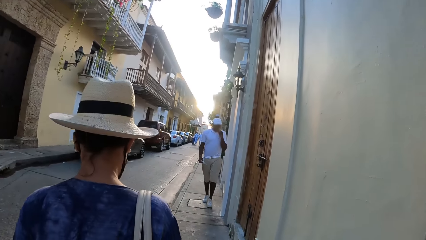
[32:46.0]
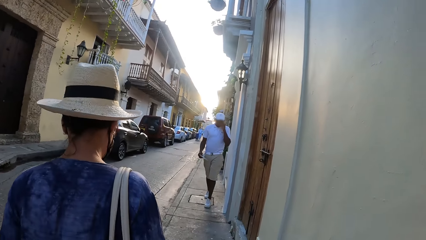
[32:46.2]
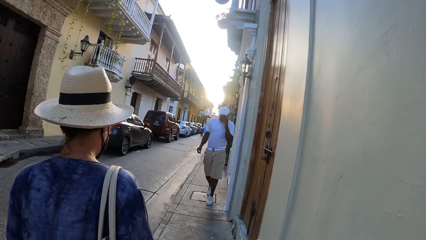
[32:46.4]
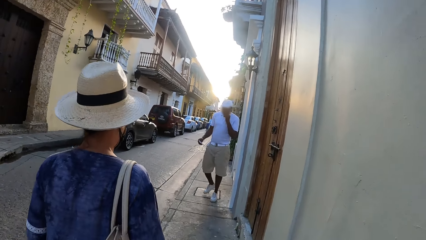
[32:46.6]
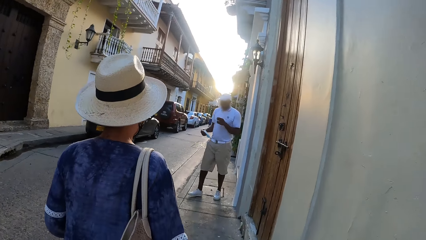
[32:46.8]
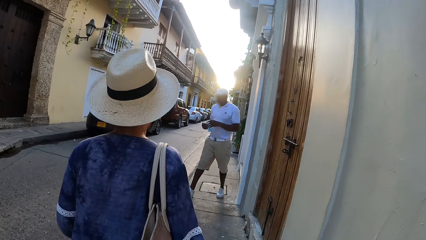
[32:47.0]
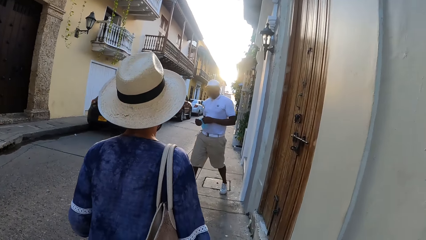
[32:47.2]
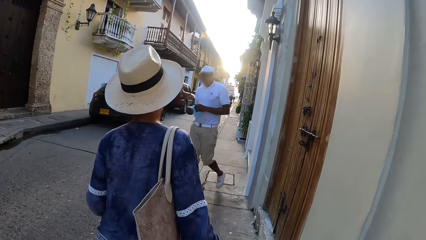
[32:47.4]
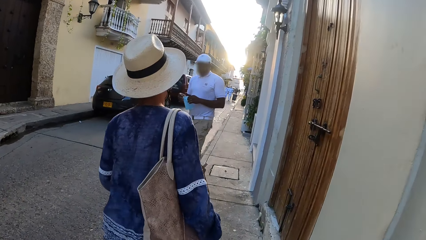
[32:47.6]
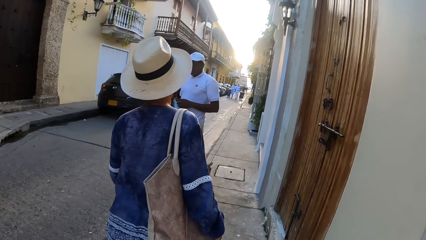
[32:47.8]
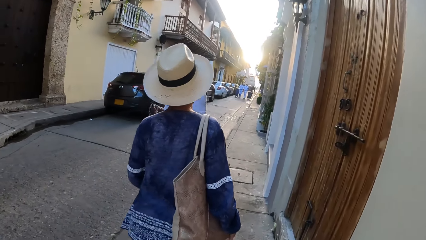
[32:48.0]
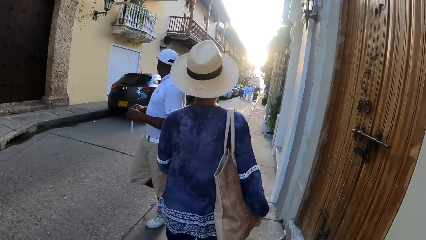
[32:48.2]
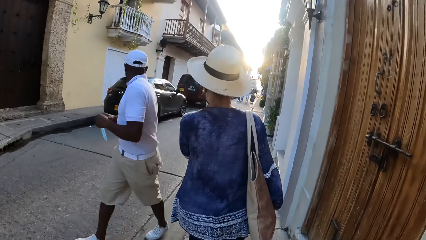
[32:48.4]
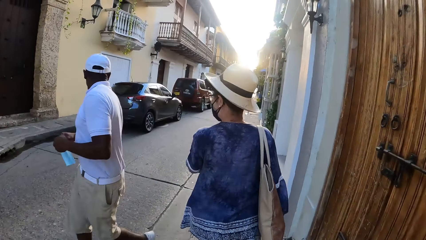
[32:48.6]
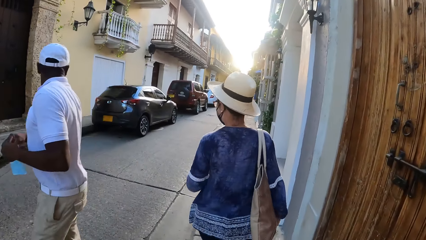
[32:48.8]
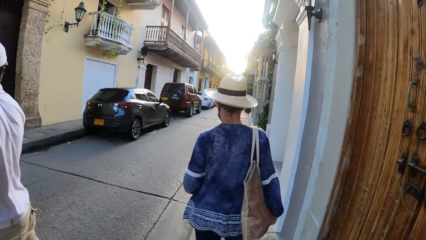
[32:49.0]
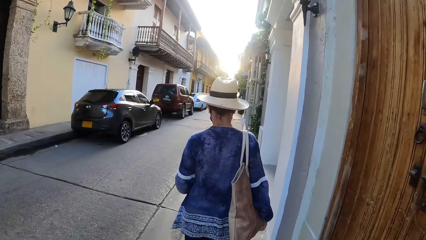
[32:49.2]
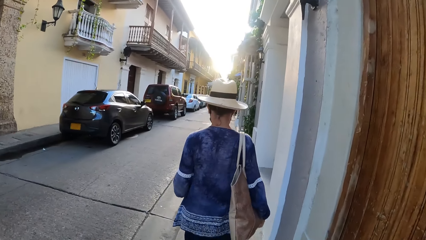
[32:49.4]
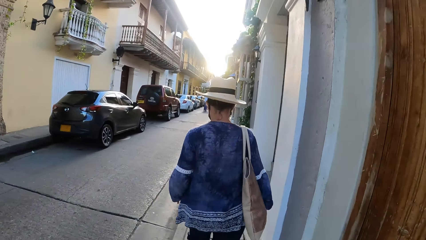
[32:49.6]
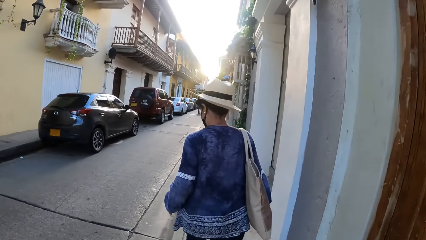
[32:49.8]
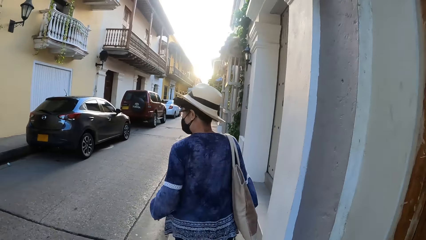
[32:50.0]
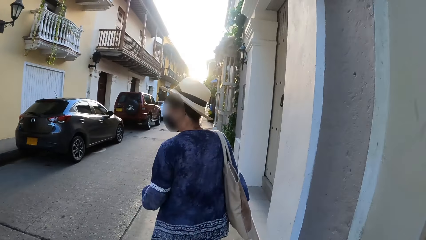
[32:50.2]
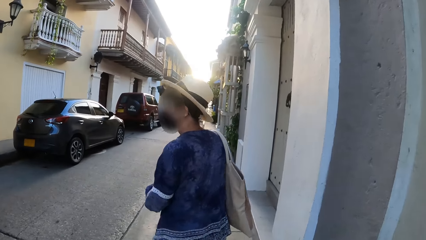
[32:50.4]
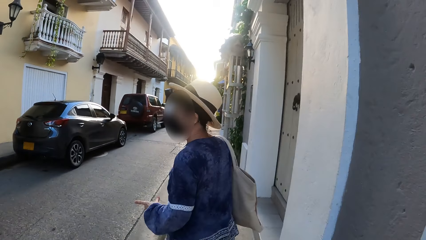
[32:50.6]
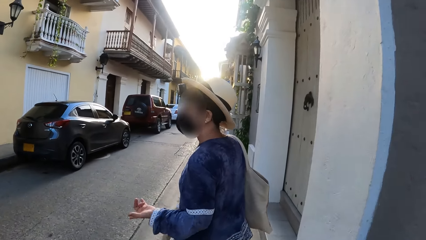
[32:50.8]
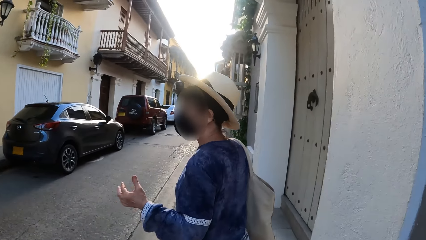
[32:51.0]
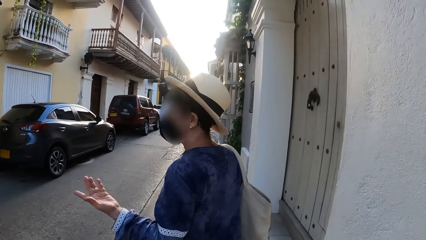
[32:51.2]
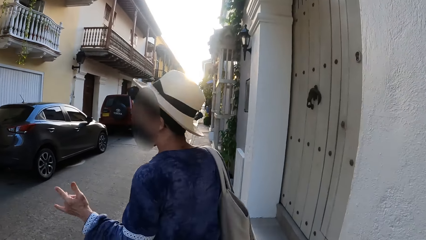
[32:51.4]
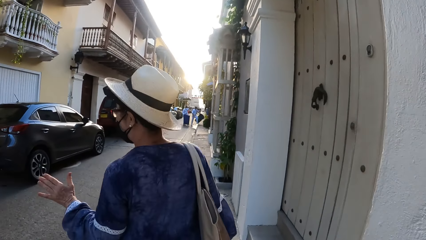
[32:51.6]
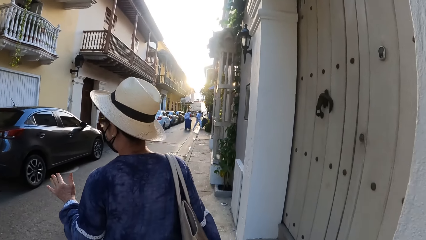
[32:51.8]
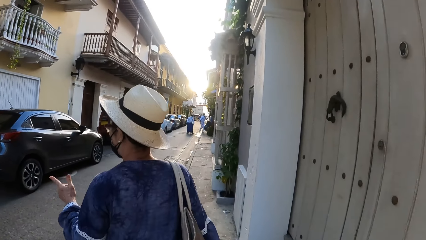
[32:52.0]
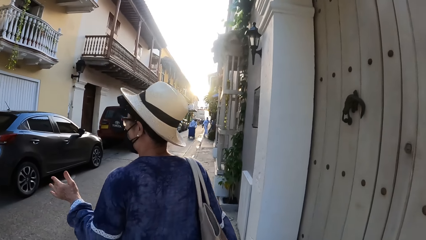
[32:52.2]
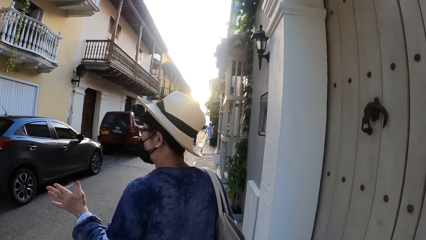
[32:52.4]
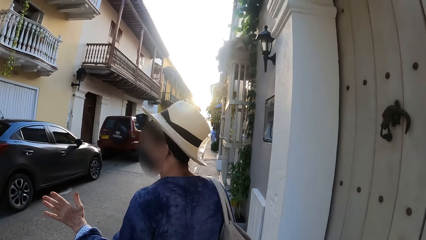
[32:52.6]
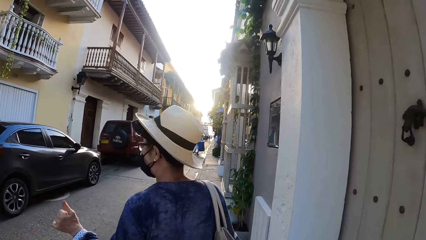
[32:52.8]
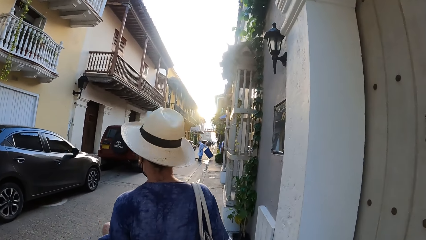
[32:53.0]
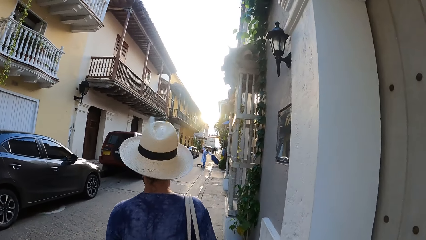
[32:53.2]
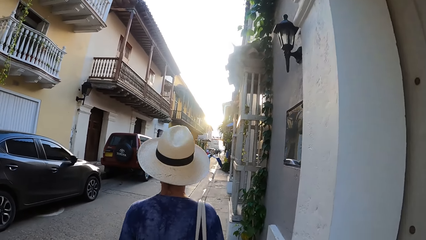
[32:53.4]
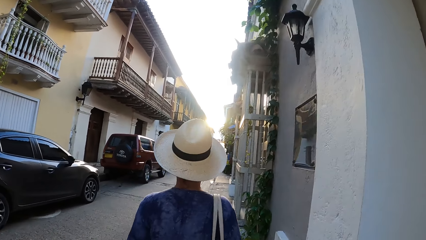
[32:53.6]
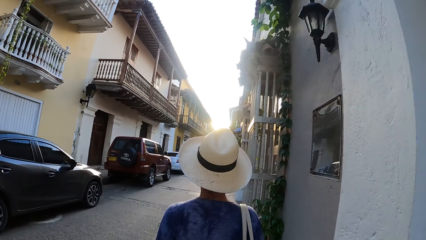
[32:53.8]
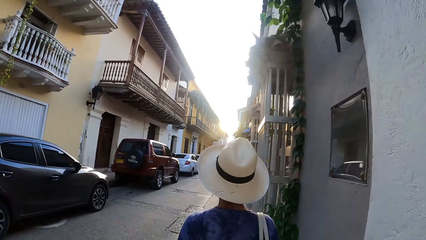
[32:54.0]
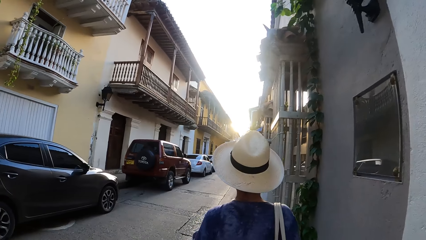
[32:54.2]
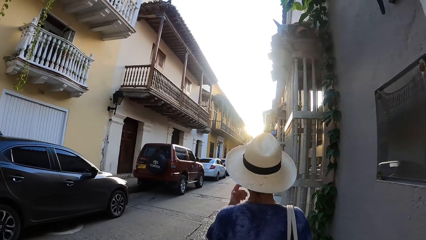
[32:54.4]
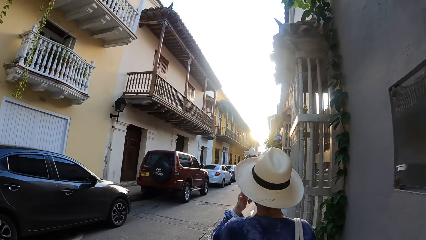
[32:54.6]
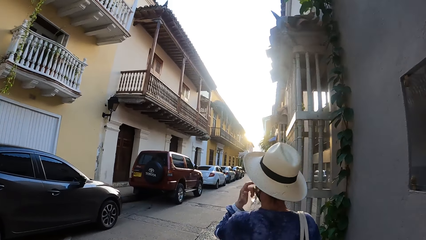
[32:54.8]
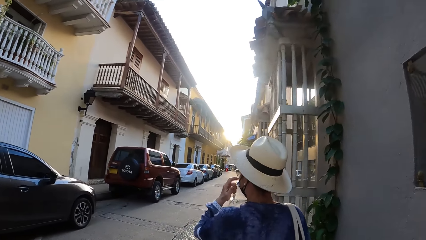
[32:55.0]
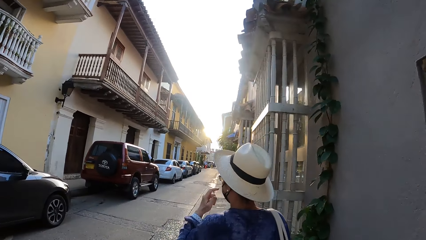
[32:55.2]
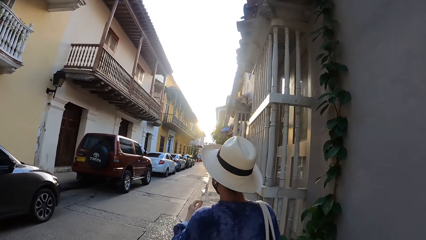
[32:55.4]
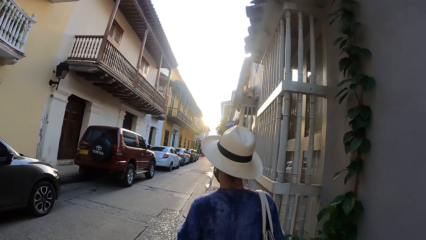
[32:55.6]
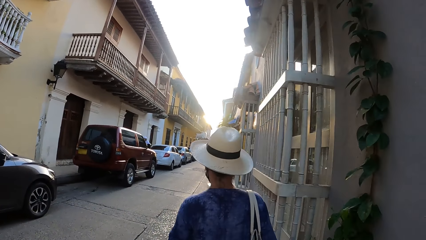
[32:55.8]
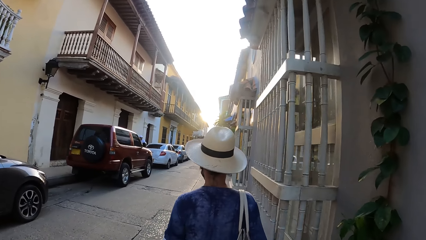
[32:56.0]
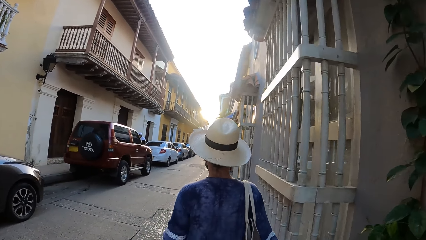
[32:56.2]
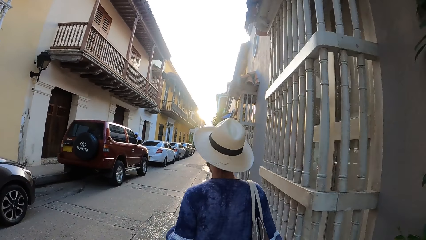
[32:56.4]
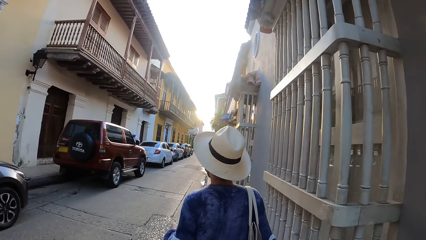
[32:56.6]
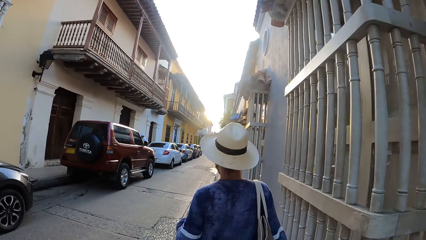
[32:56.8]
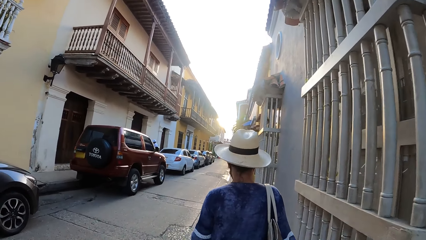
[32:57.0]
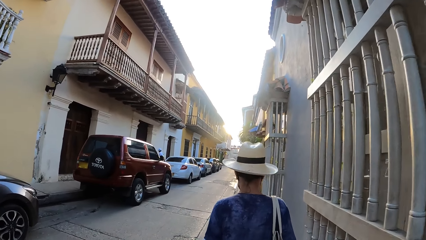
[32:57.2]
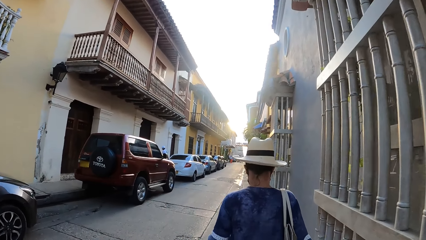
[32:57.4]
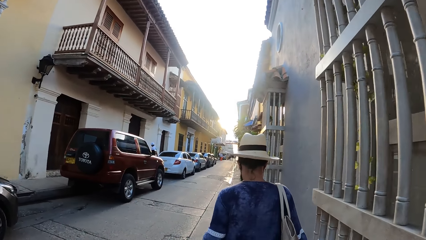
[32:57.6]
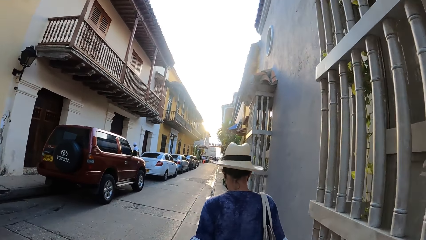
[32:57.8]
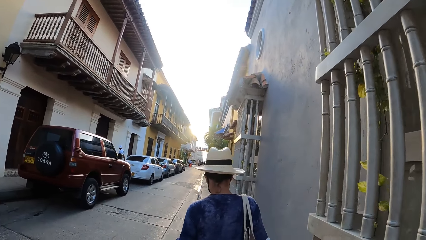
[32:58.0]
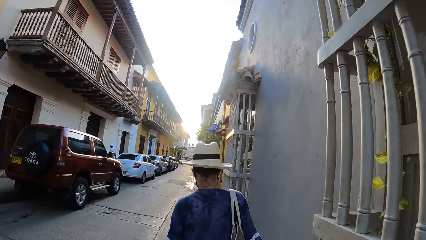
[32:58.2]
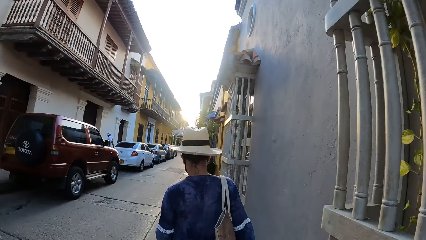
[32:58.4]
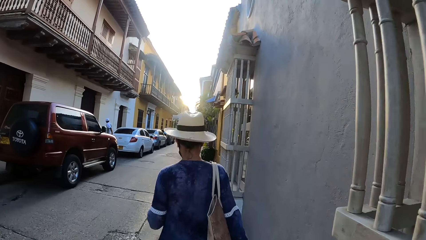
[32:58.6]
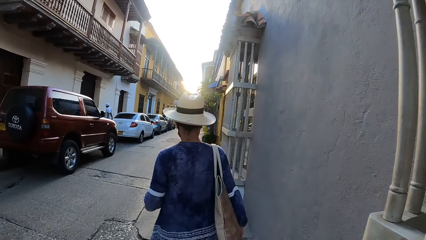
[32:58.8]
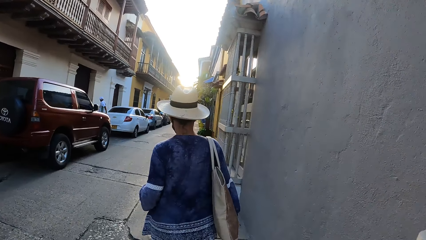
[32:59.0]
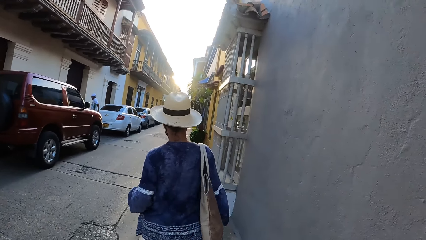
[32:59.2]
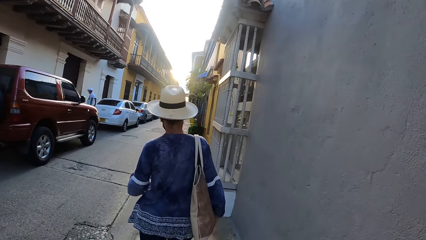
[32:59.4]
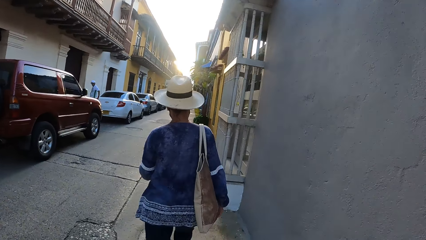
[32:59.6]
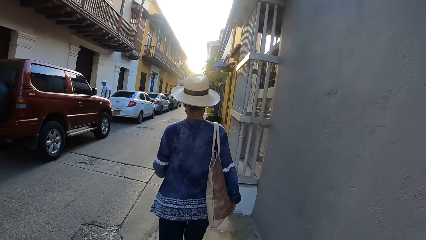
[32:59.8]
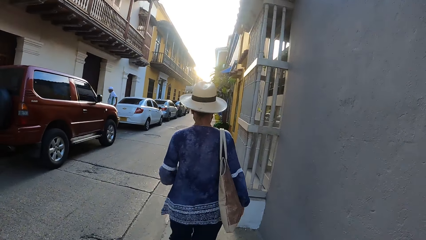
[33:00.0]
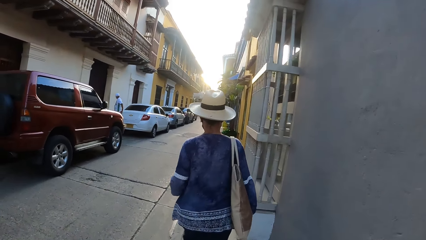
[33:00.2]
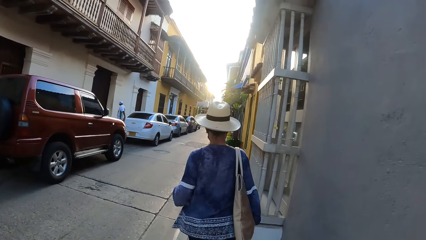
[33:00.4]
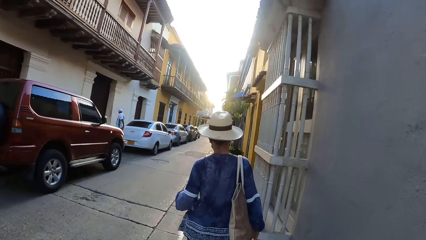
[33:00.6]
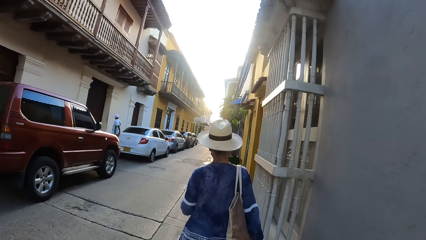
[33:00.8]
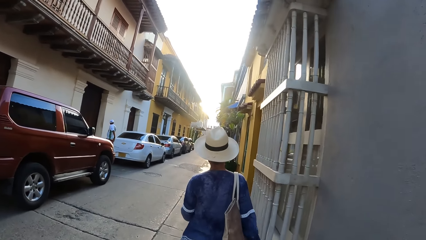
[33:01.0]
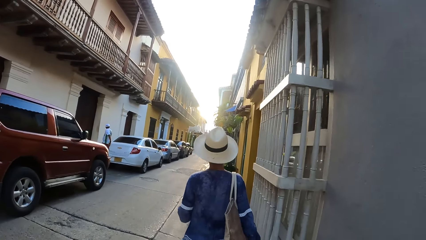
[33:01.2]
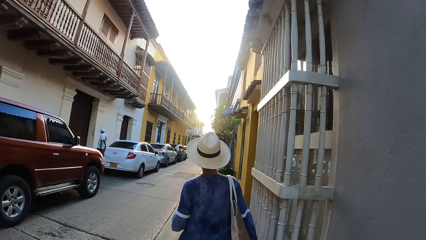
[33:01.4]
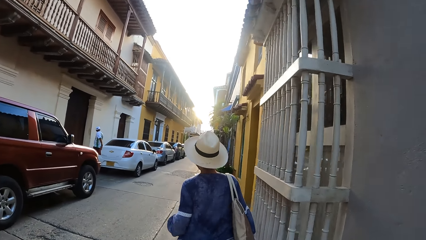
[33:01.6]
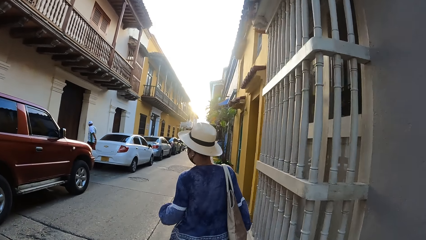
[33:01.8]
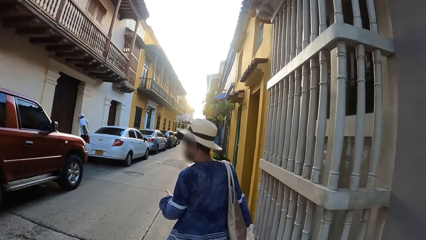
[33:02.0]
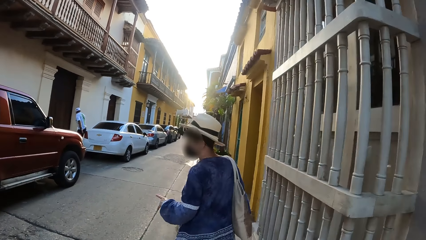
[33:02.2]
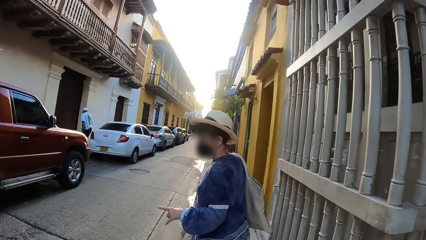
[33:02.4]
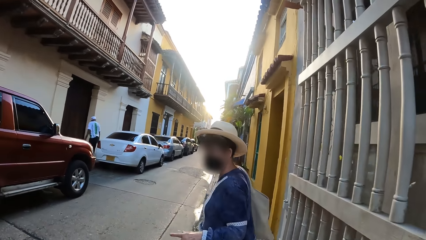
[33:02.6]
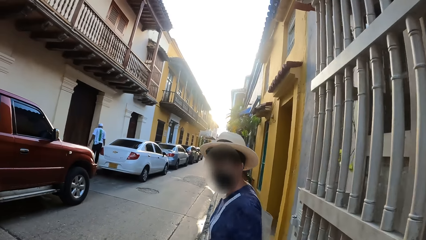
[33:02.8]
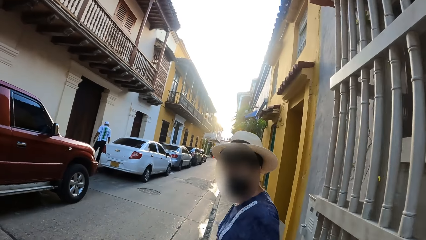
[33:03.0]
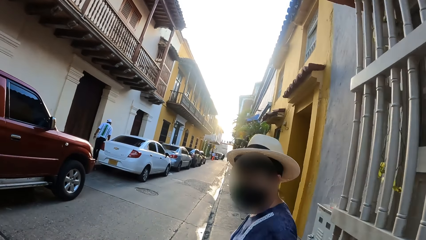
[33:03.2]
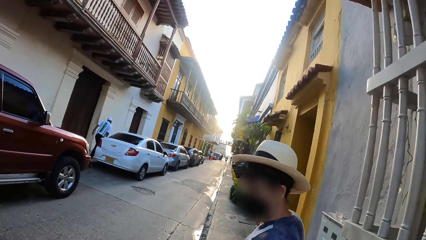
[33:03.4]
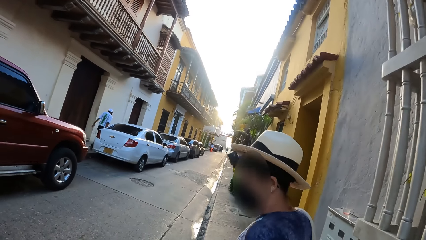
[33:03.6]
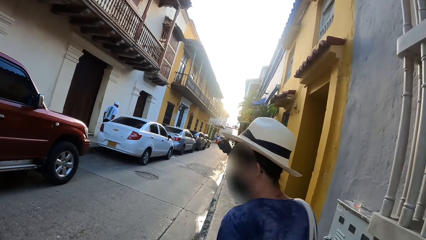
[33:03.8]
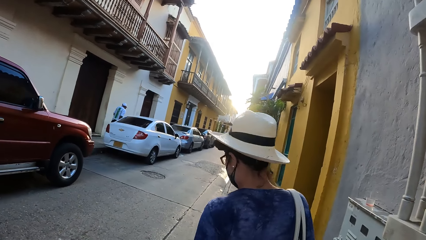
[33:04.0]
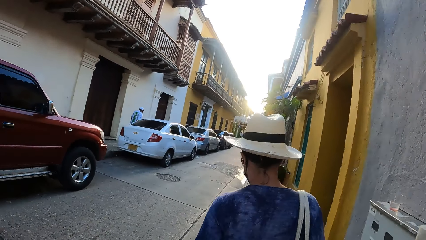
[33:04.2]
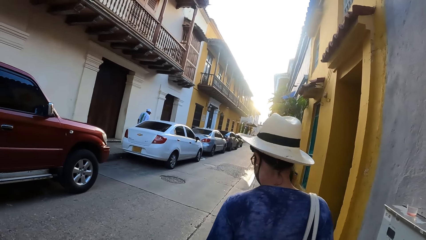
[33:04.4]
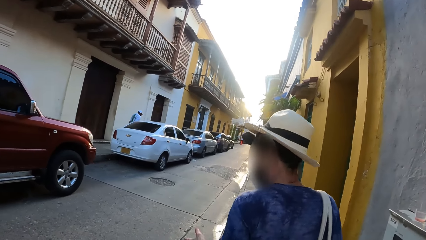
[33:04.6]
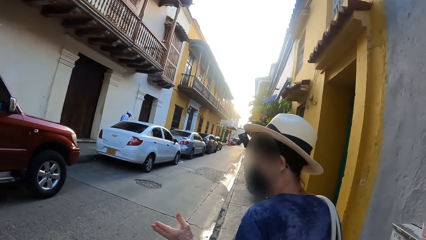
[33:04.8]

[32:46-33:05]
A woman converses with another woman. The first woman walks around the street. The first woman looks around.
